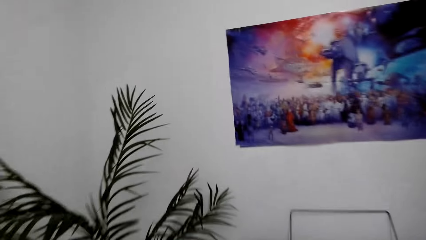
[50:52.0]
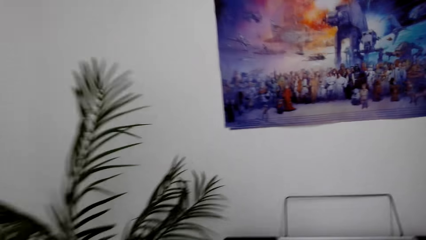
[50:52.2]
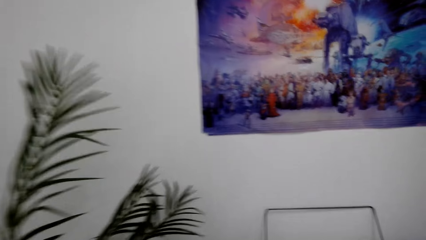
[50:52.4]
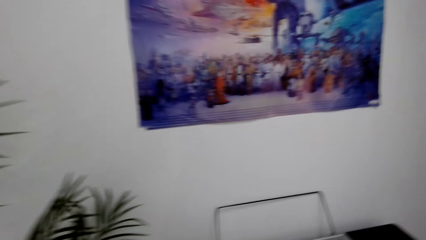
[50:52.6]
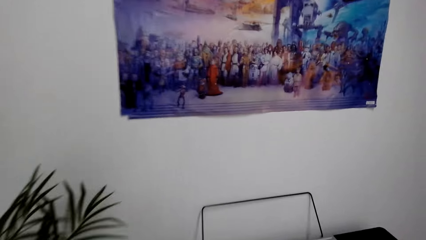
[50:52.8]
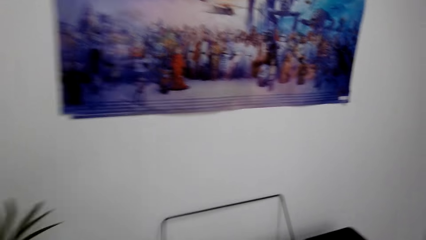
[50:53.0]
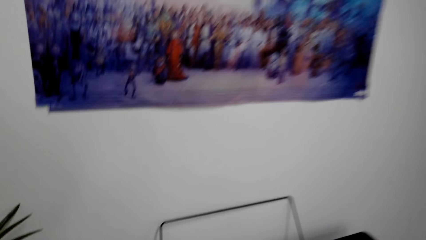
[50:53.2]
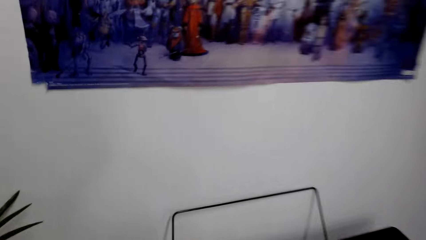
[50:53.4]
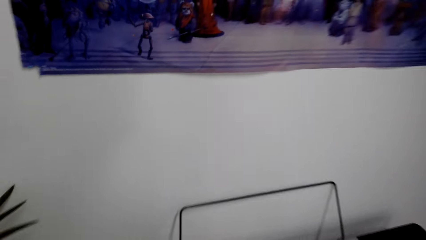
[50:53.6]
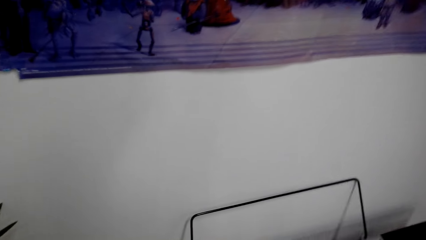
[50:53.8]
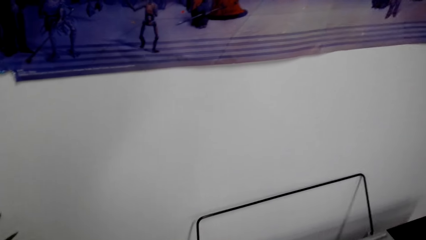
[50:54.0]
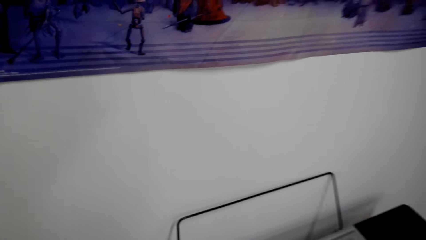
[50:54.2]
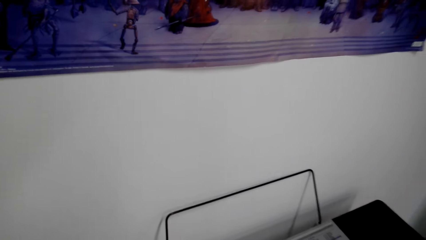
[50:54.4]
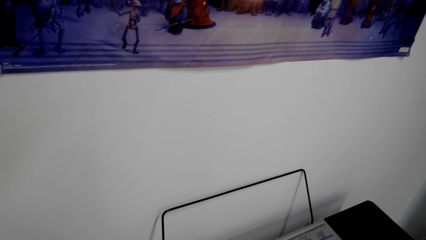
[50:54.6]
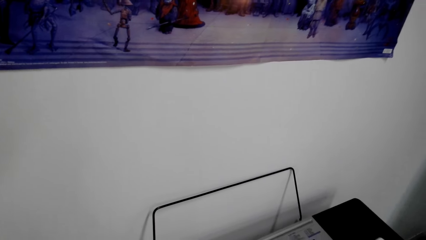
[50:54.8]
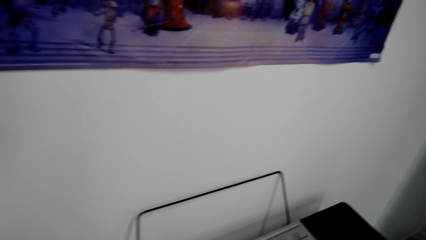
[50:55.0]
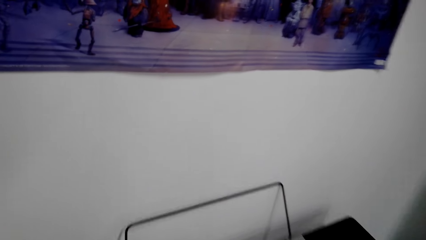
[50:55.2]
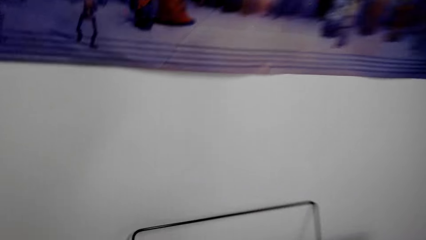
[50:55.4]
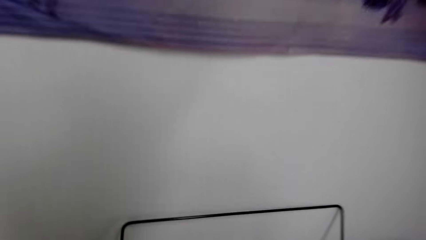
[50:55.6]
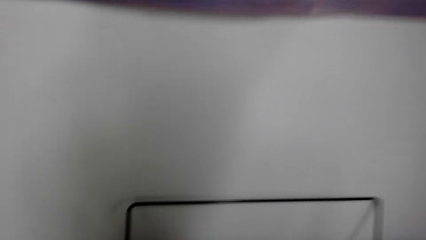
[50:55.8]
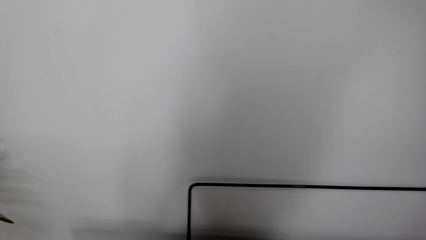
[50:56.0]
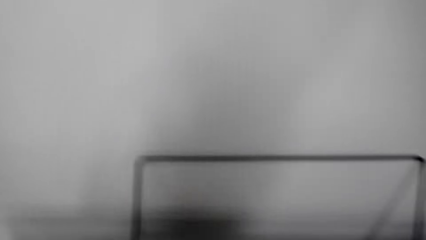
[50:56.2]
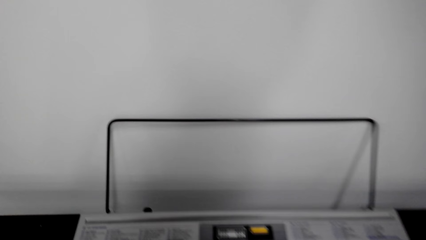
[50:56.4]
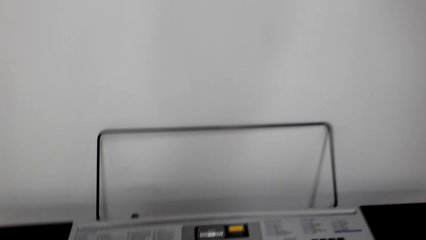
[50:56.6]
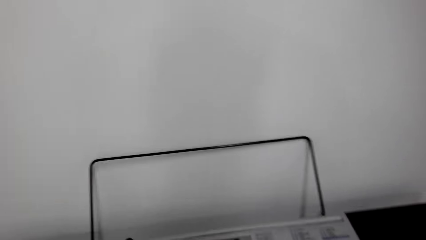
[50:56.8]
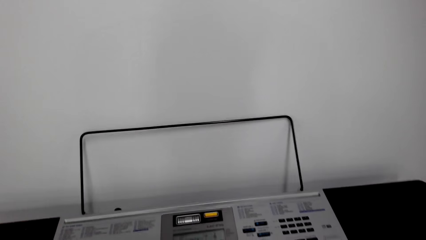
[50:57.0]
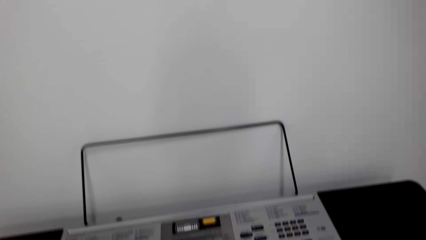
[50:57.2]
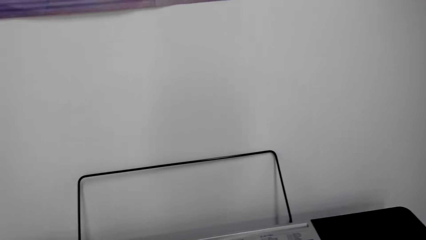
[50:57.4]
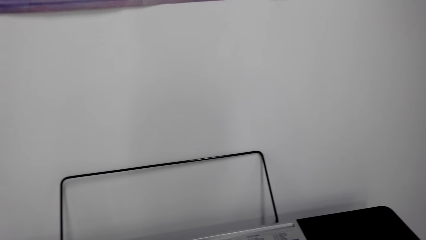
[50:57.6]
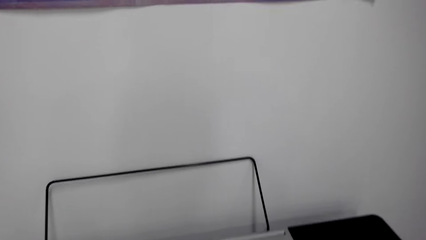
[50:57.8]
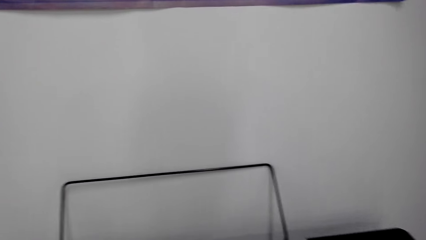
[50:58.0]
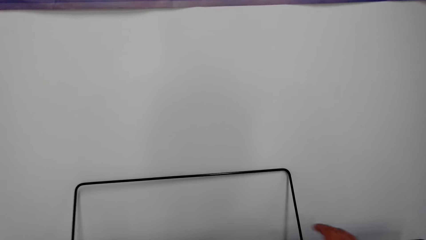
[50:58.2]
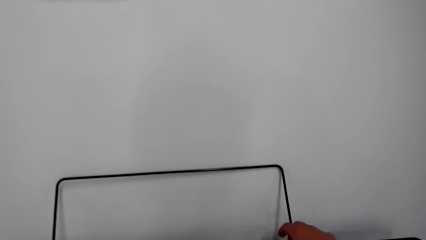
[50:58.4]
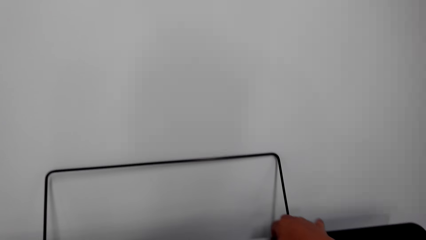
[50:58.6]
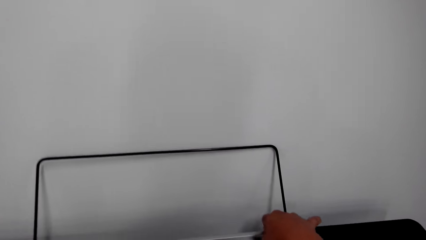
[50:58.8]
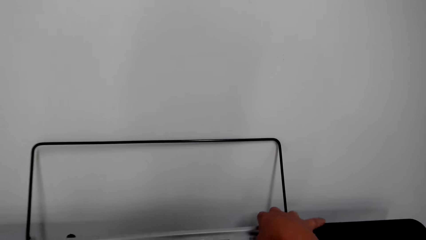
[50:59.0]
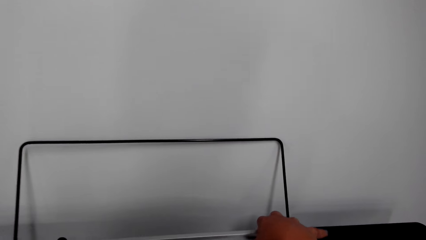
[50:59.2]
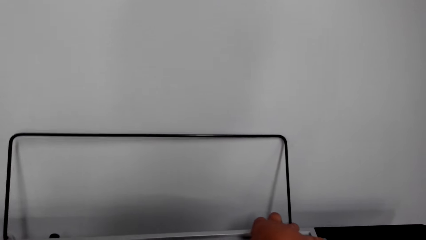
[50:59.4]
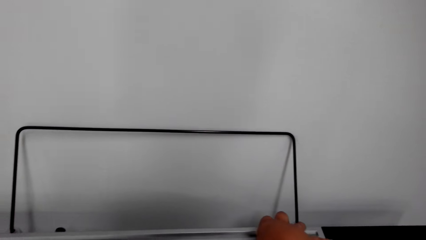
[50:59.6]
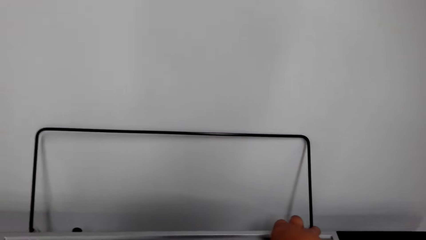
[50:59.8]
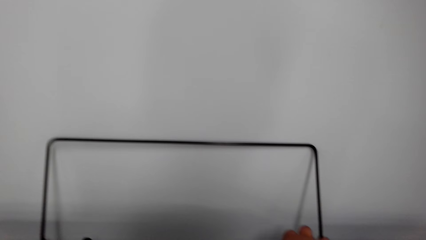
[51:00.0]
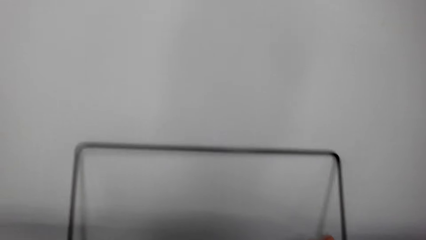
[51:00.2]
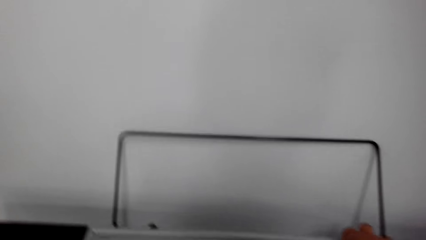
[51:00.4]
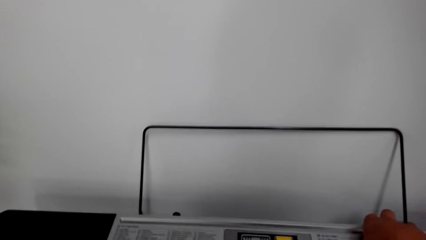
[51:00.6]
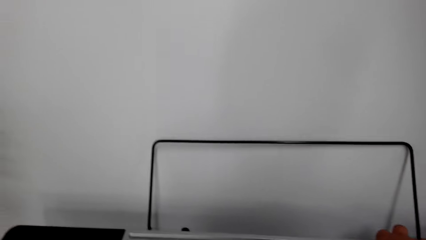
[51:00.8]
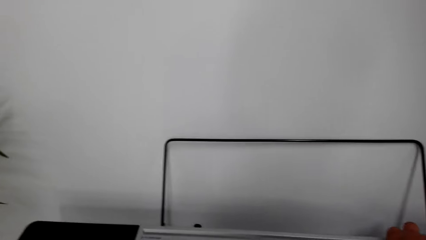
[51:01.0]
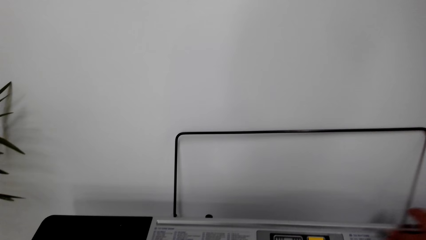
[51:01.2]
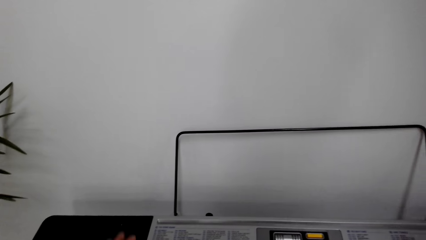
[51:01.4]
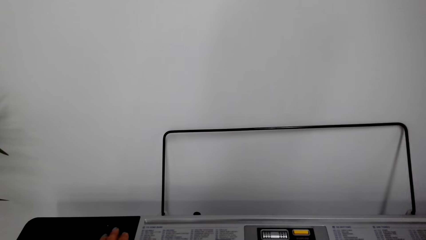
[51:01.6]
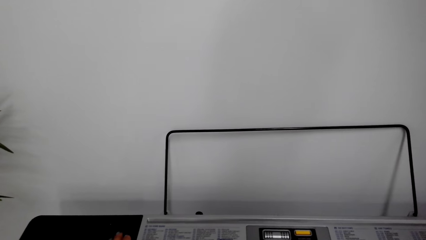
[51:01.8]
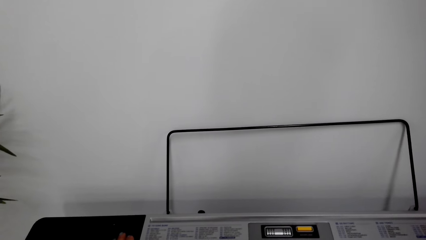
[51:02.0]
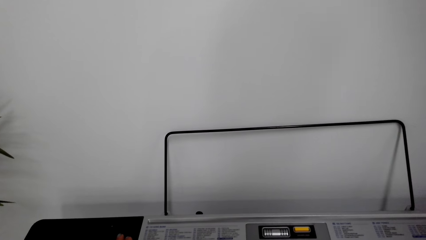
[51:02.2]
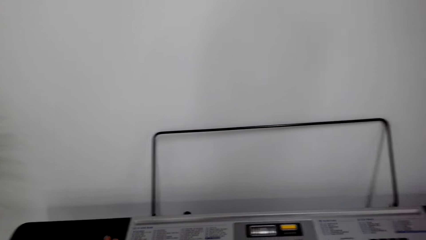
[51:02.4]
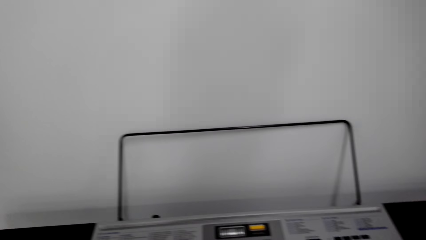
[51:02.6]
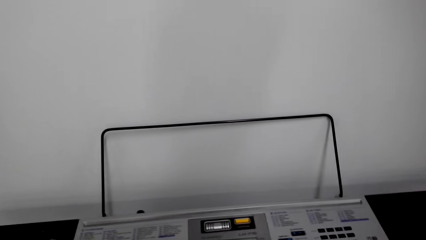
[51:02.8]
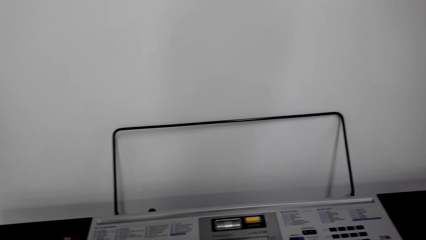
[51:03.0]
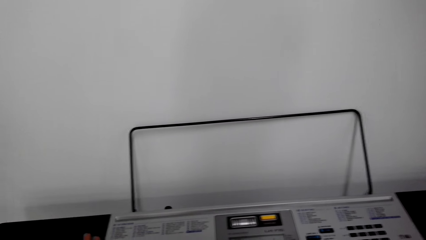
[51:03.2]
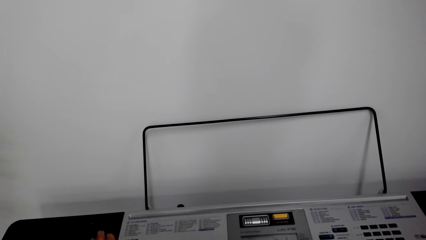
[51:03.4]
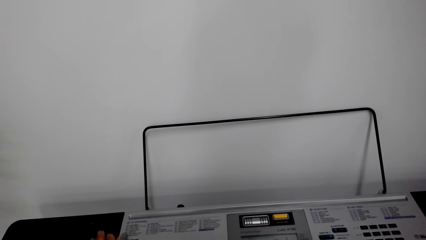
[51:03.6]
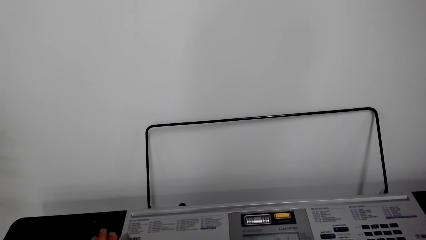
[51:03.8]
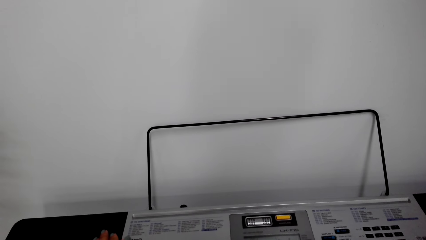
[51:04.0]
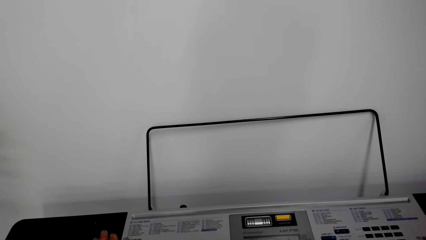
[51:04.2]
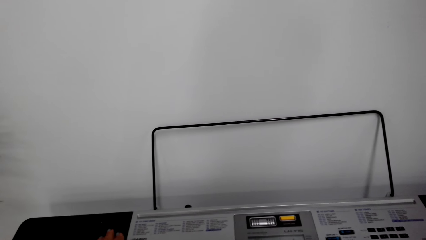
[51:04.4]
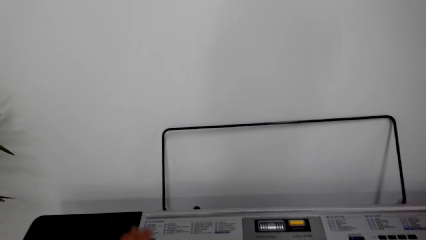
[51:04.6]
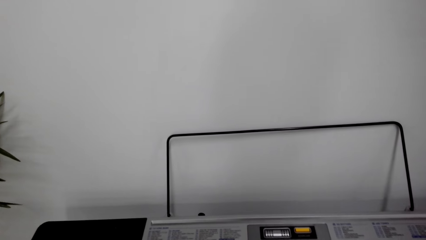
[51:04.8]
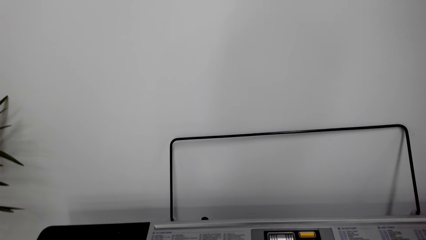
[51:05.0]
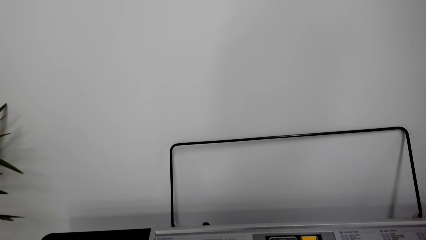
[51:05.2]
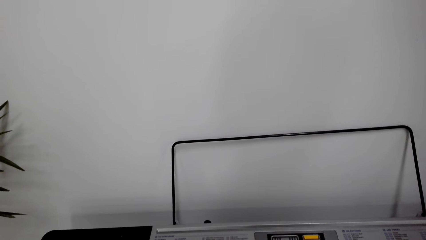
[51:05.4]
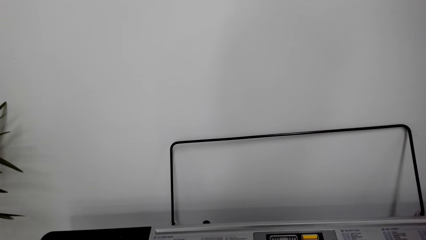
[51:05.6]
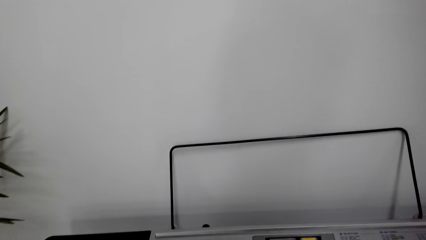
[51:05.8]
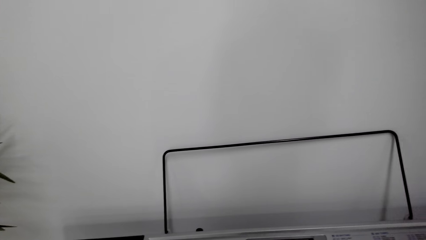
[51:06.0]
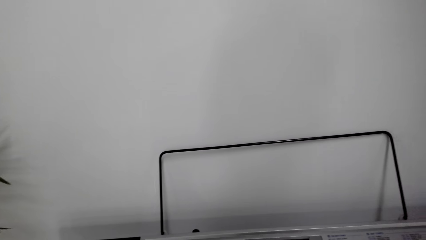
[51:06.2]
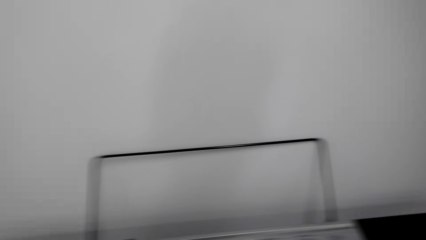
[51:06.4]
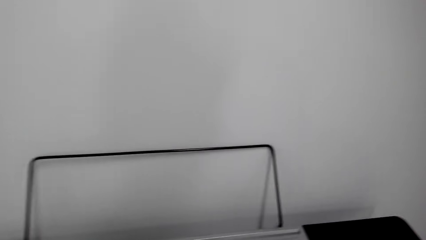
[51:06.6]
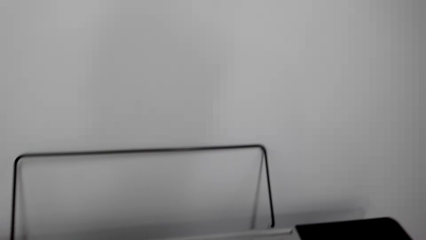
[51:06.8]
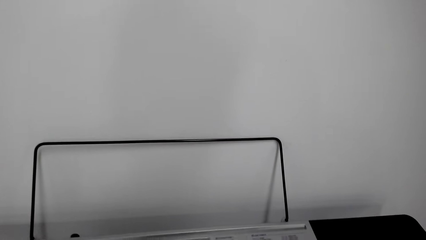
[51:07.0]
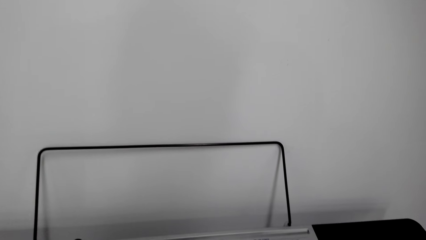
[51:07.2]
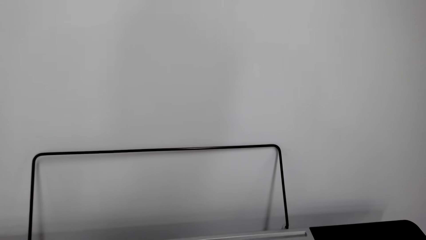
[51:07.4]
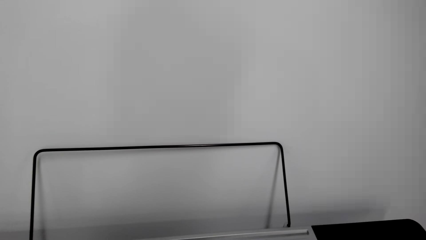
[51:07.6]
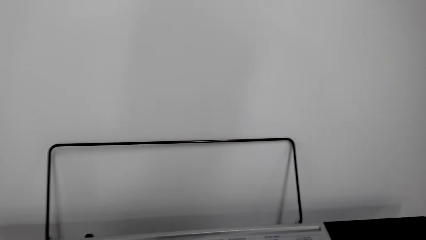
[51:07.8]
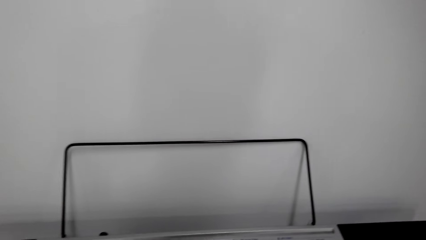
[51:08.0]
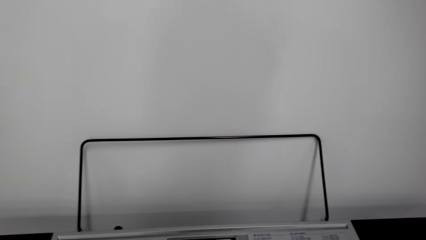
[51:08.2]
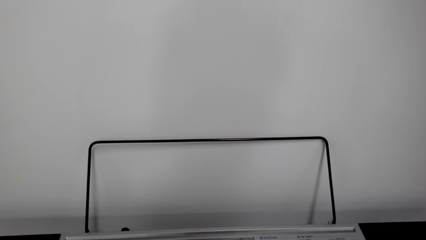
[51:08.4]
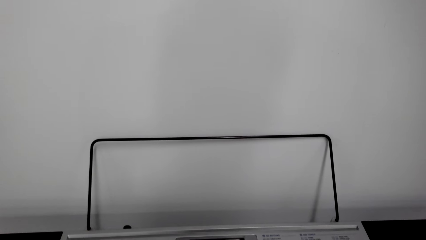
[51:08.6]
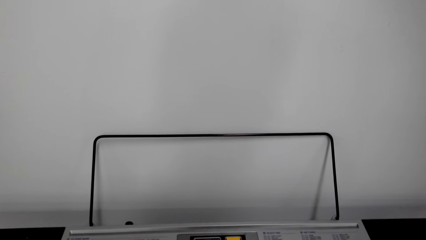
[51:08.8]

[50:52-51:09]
The camera wearer looks around. They align a piano. They operate the piano. They converse with a person. They turn around the room. They look around.
